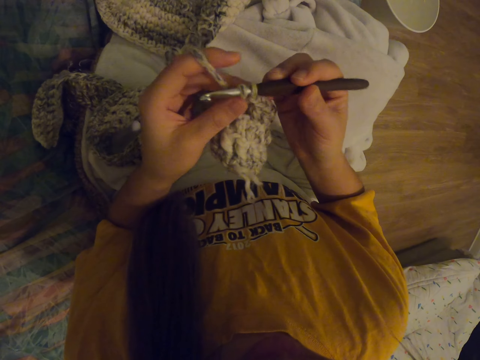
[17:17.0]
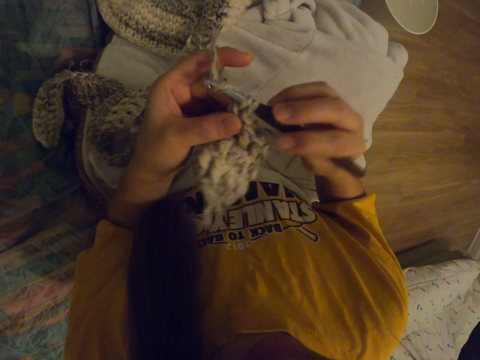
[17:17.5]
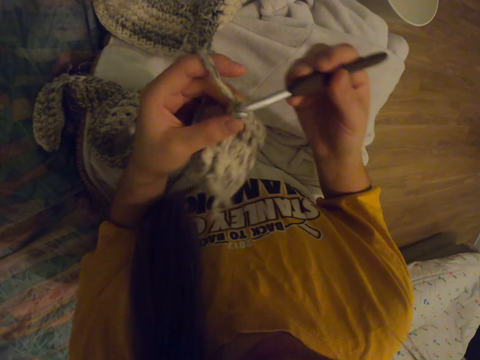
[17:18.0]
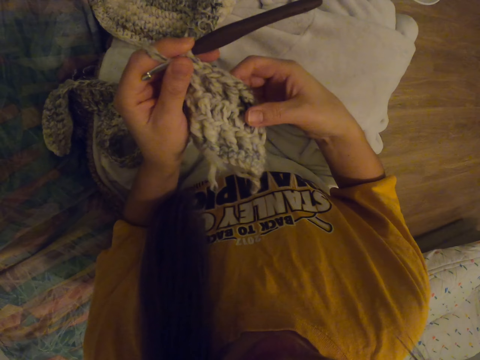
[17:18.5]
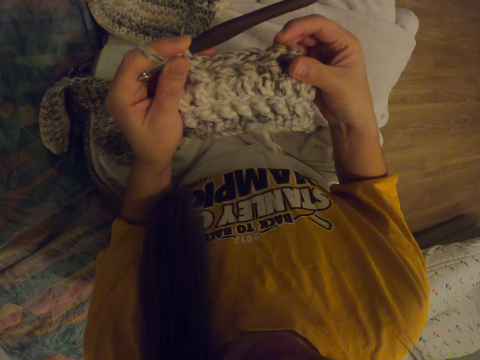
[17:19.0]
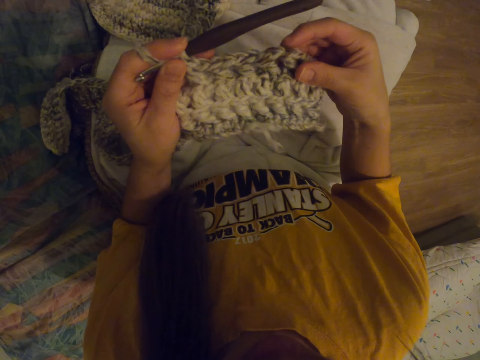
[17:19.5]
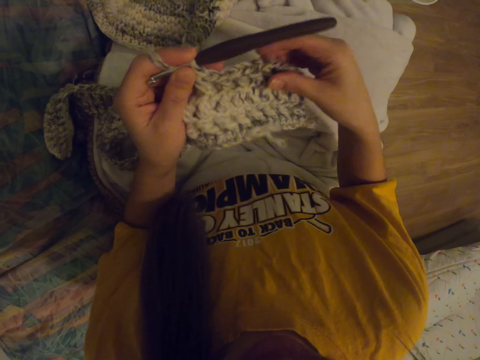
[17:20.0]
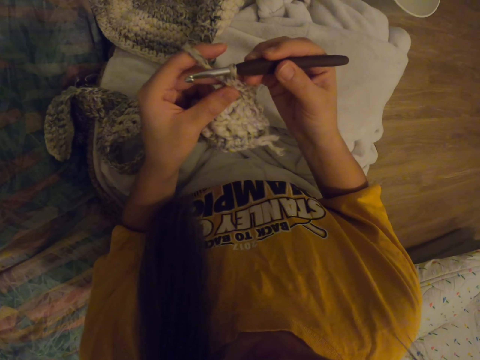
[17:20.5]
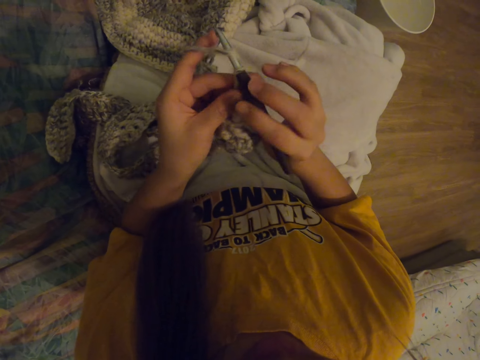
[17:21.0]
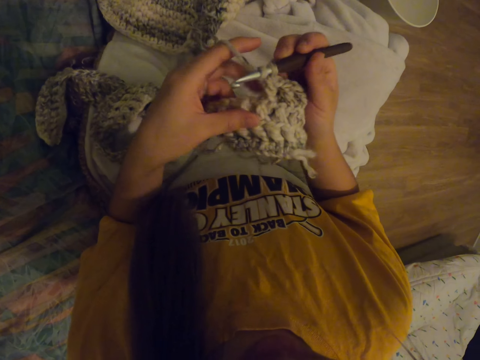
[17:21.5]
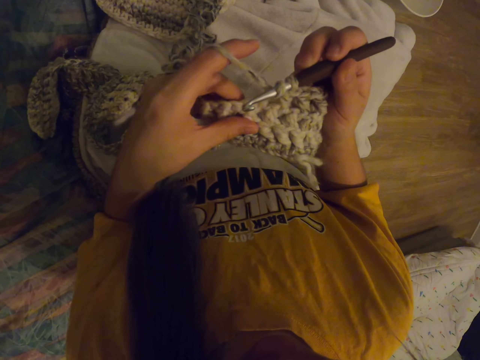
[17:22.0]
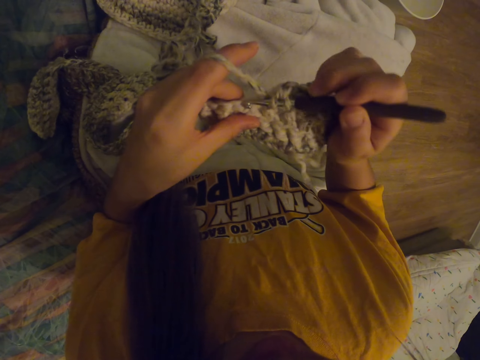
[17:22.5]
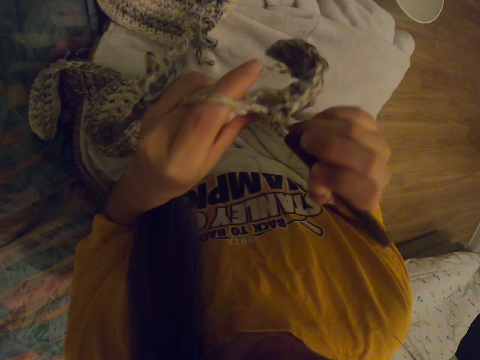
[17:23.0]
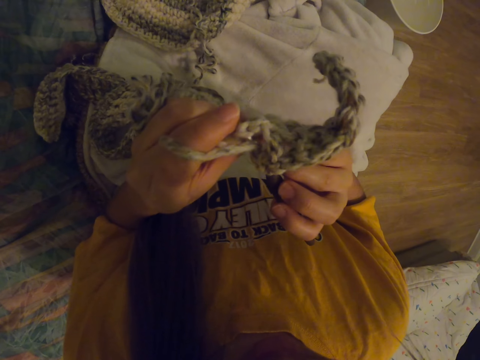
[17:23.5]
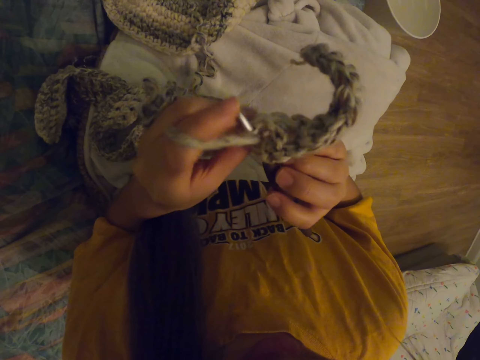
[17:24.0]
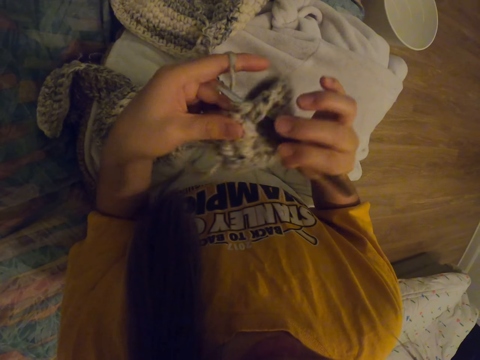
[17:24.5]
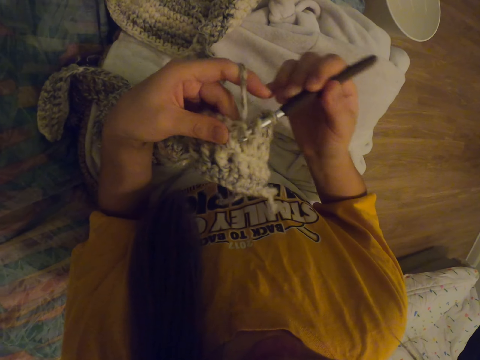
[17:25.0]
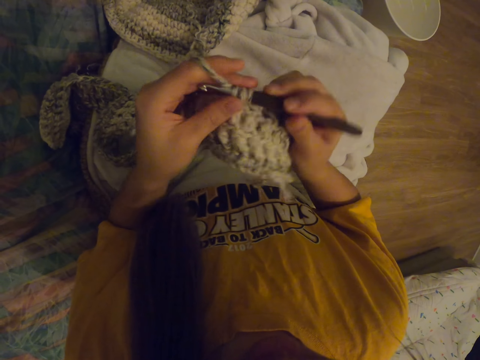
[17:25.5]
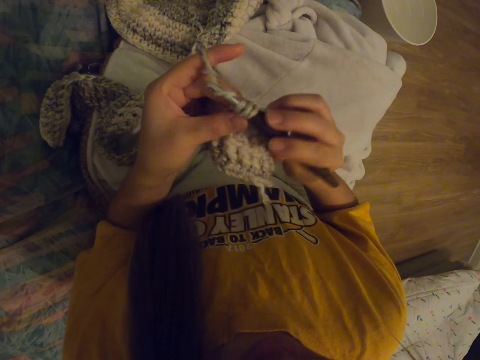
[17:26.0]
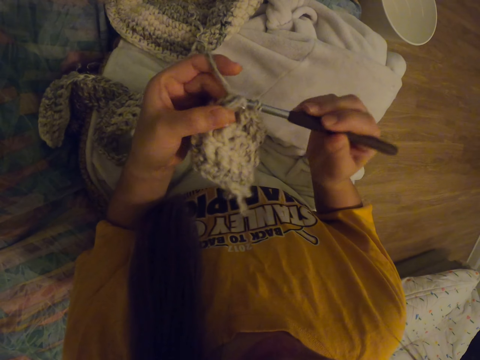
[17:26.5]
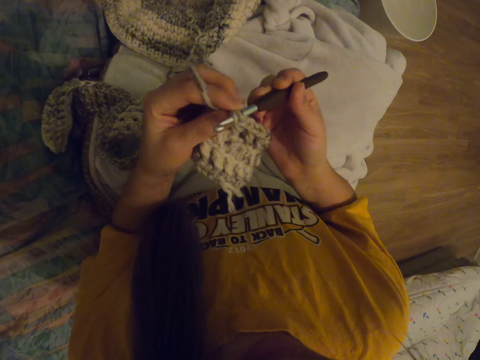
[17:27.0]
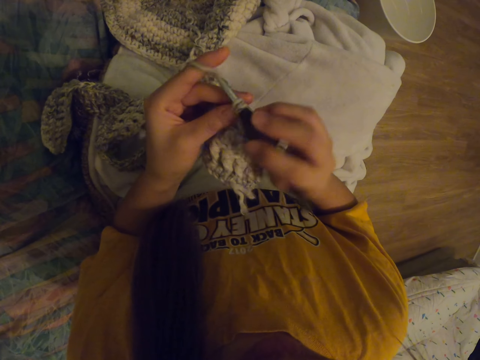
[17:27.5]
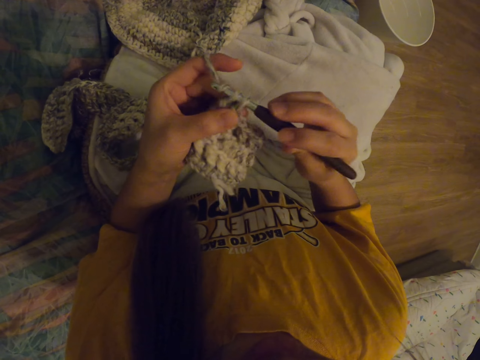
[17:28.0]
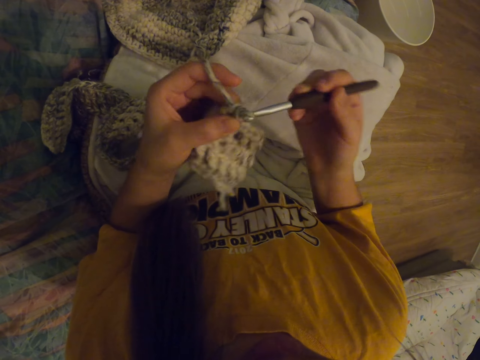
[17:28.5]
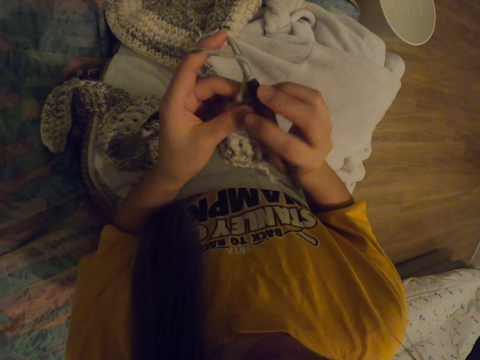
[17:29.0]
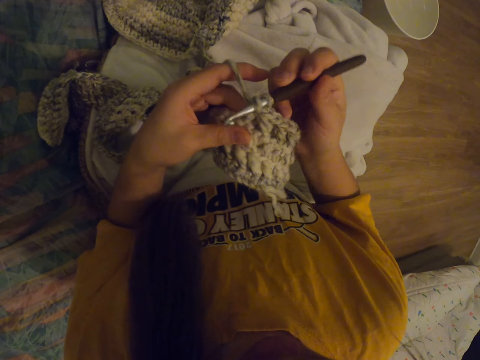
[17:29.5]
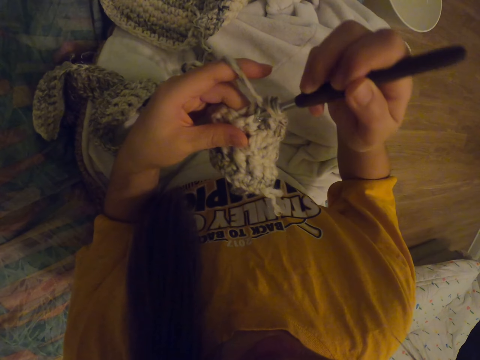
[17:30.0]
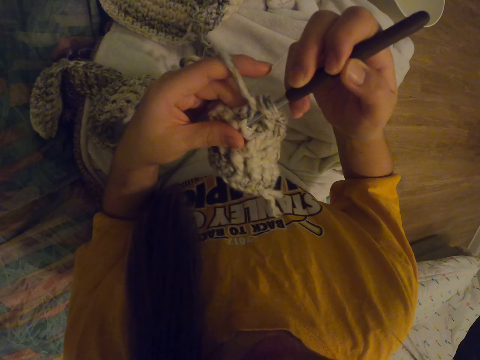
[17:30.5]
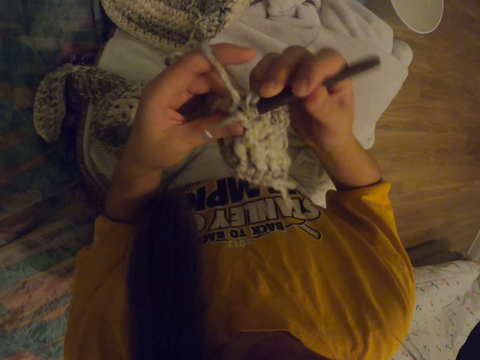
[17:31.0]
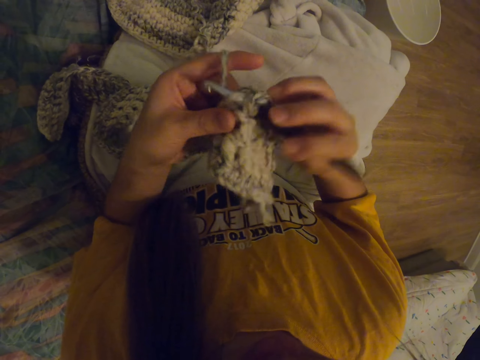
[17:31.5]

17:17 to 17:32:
The camera wearer adjusts the scarf crocheting. They start to crochet.

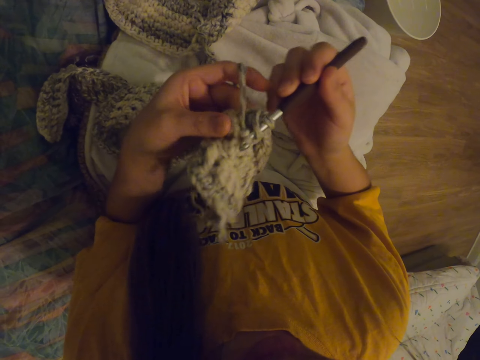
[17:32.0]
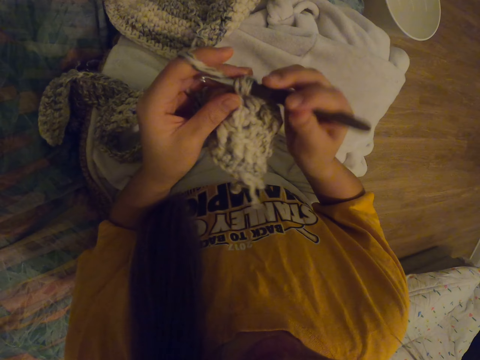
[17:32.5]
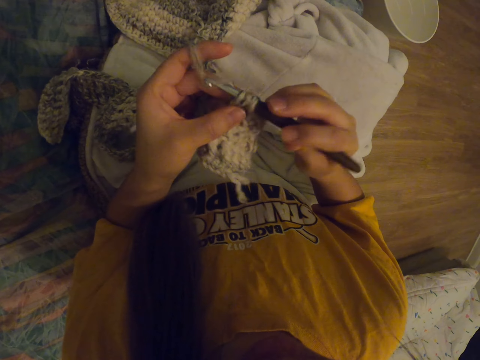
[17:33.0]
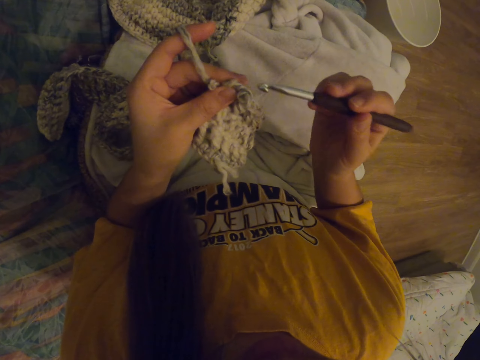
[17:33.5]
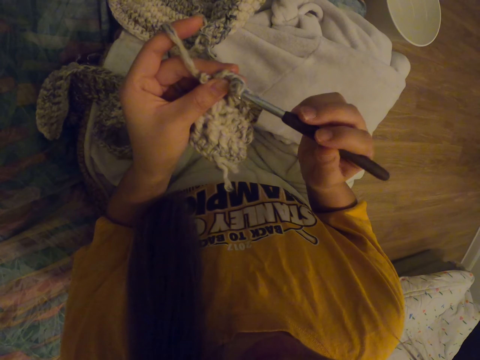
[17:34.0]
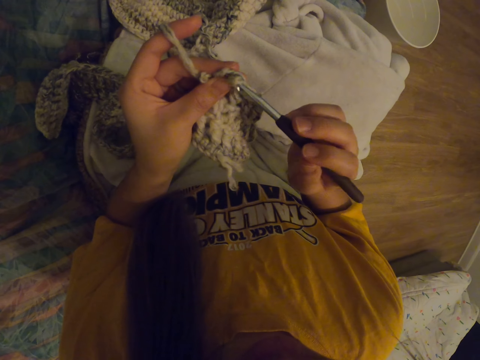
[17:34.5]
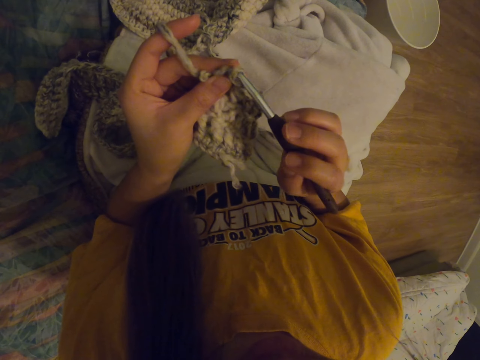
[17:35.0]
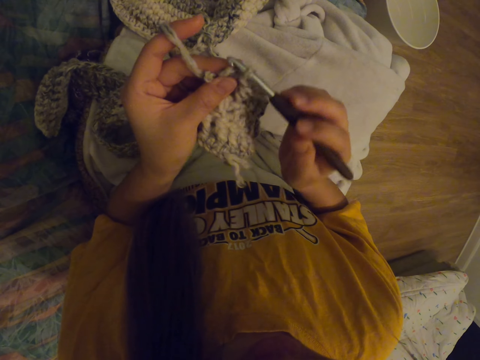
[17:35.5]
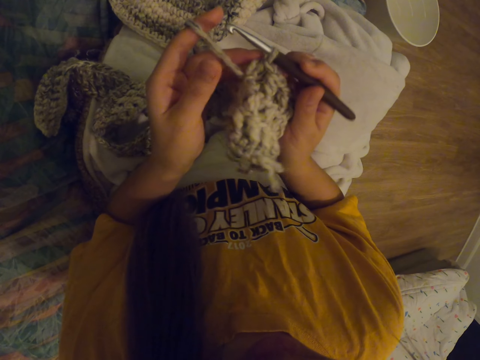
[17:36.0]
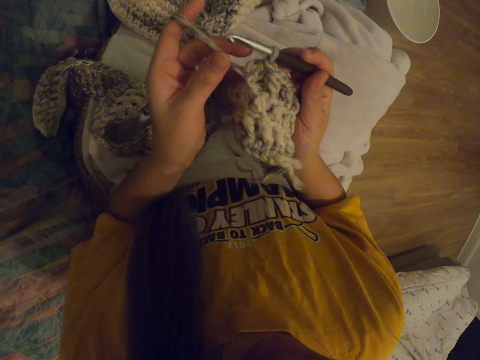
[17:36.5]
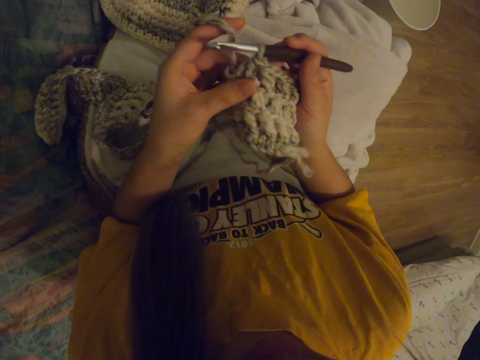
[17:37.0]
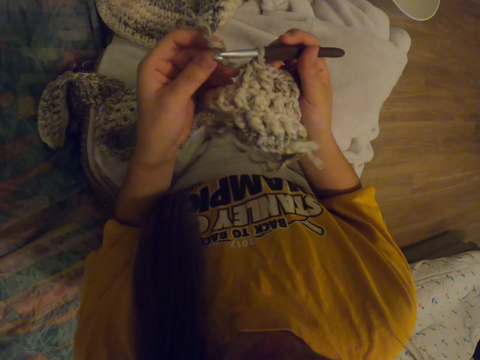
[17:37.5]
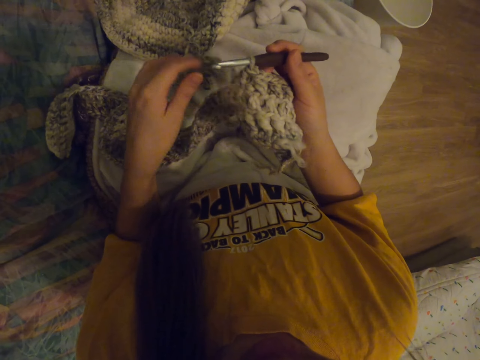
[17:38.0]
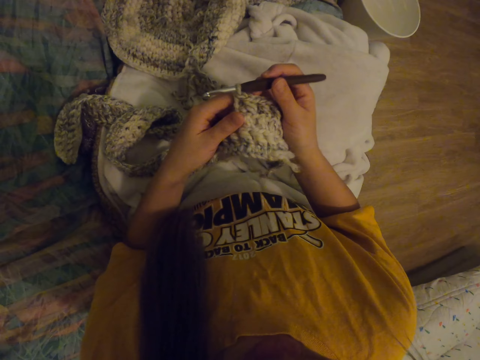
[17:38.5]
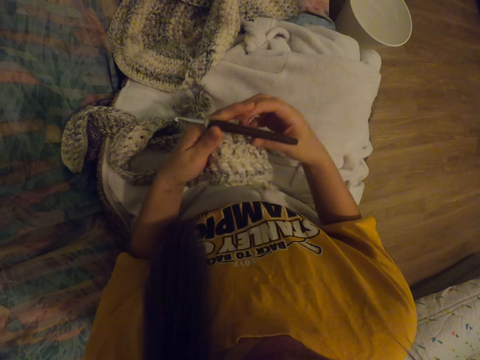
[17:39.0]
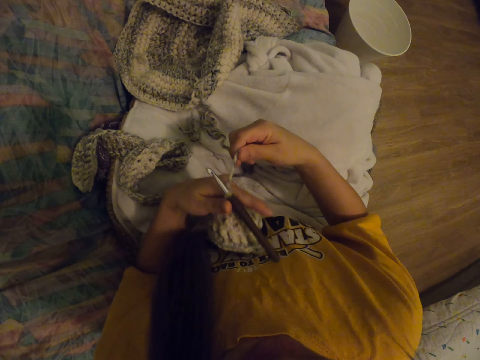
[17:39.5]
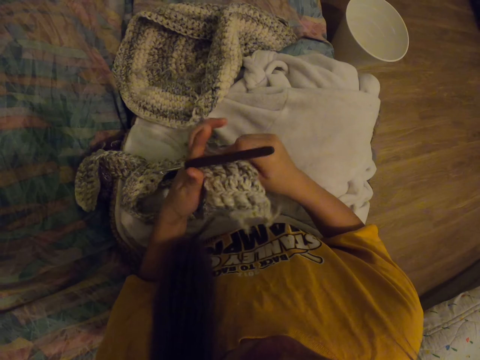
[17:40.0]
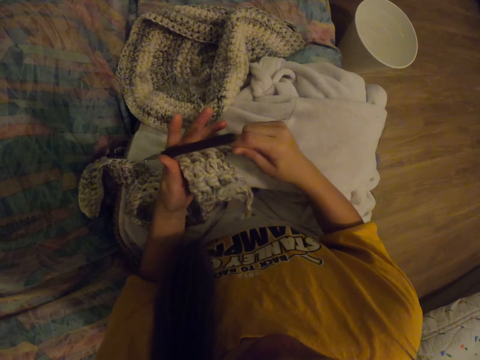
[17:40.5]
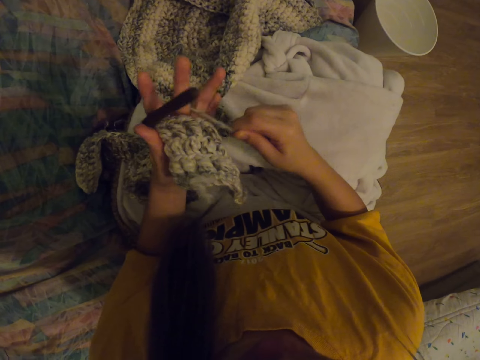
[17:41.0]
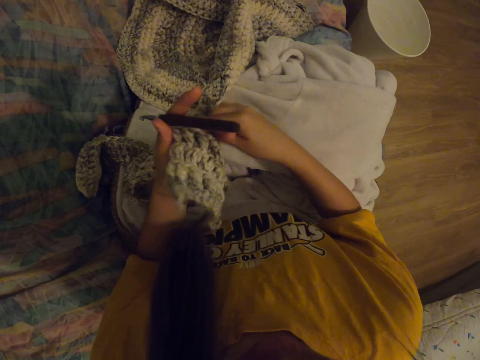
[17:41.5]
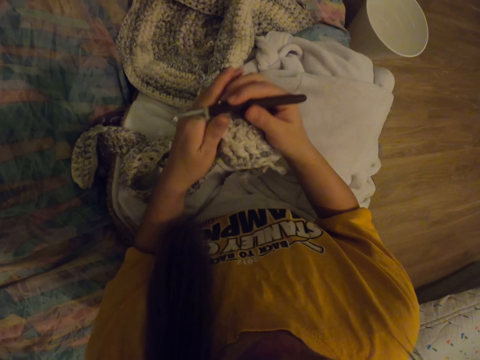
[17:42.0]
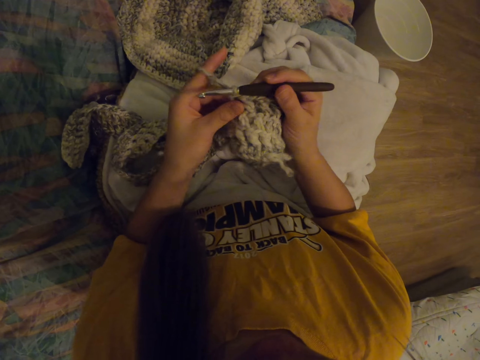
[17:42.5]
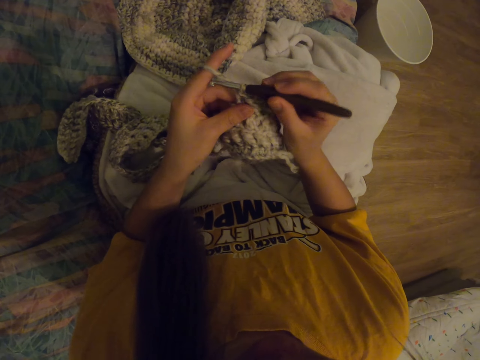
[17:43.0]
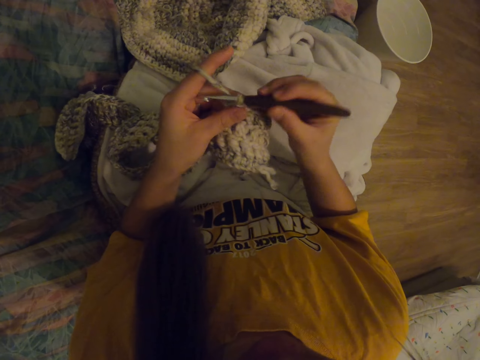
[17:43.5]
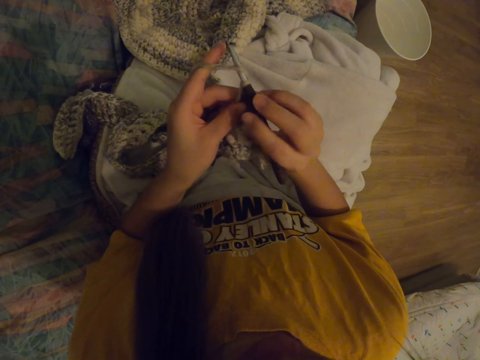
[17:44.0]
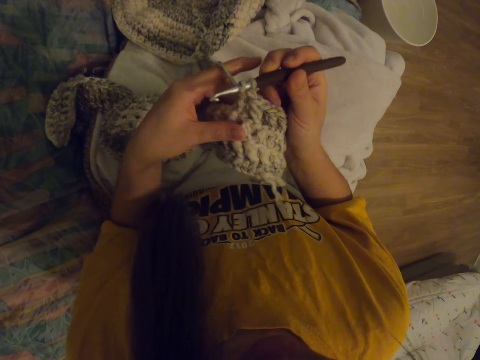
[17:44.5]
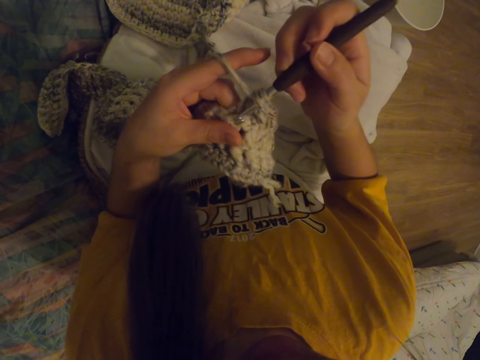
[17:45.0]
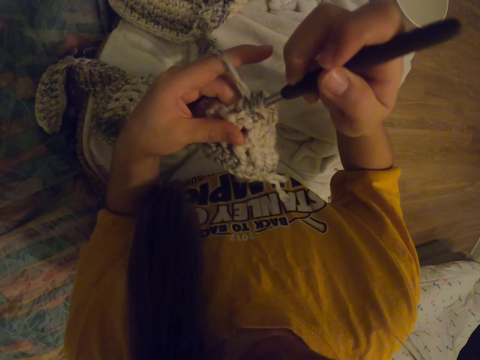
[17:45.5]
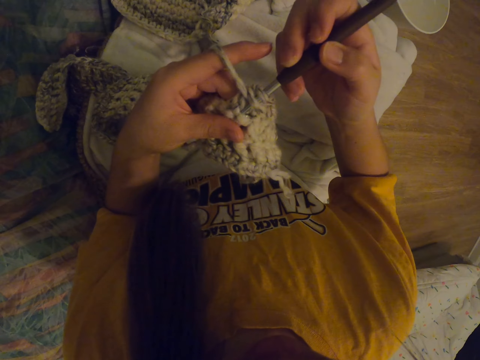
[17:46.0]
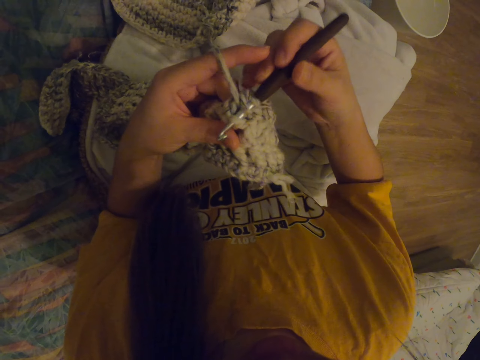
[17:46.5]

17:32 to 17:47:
The camera wearer adjusts the crochet thread. They start to crochet.
